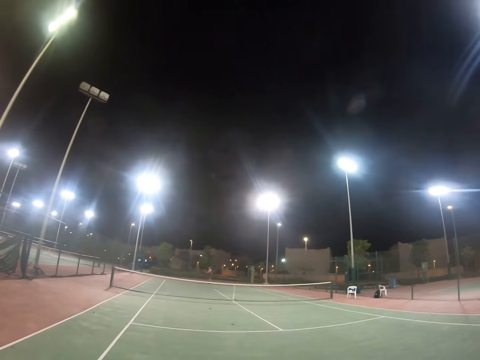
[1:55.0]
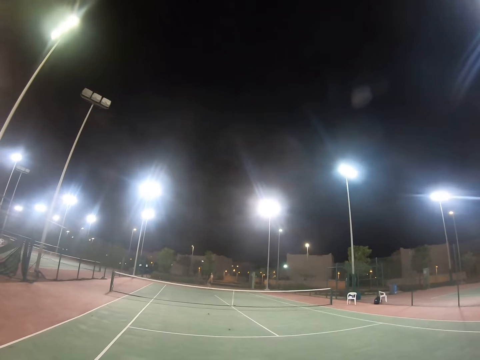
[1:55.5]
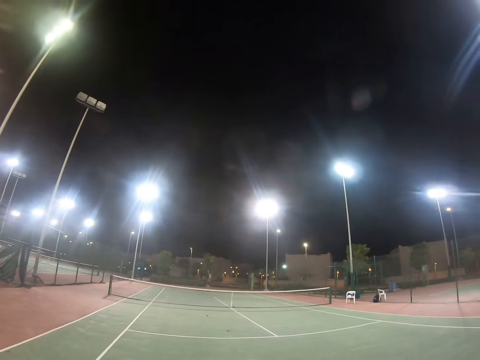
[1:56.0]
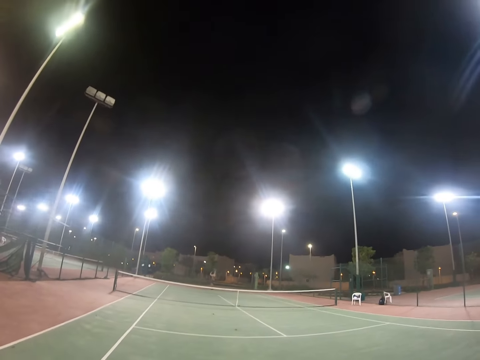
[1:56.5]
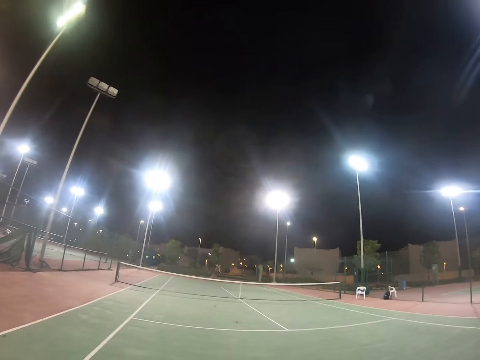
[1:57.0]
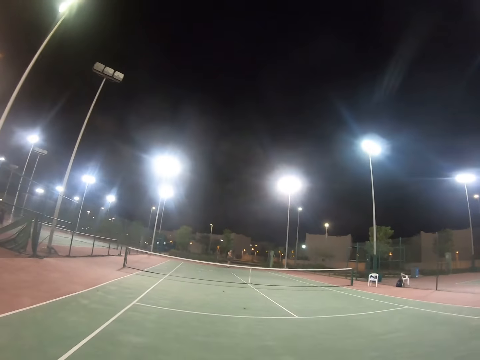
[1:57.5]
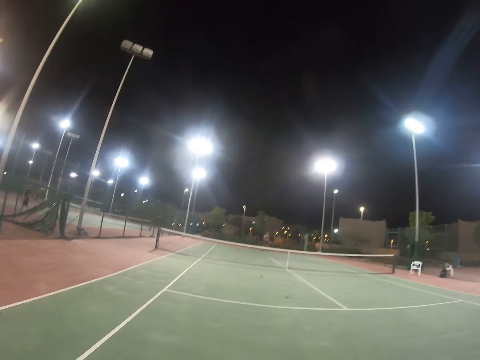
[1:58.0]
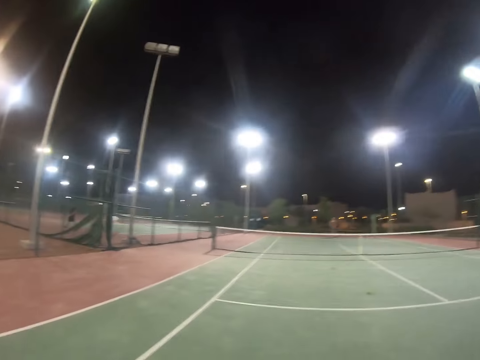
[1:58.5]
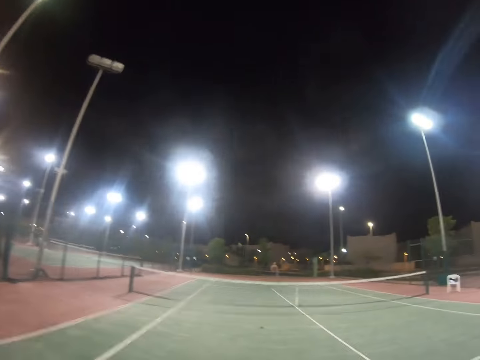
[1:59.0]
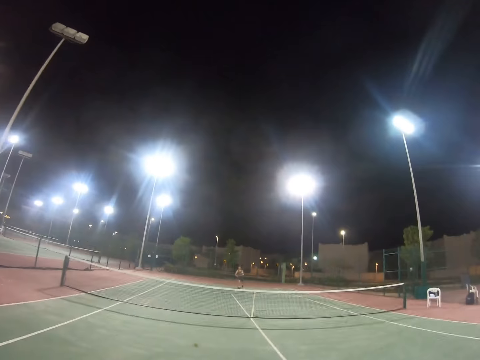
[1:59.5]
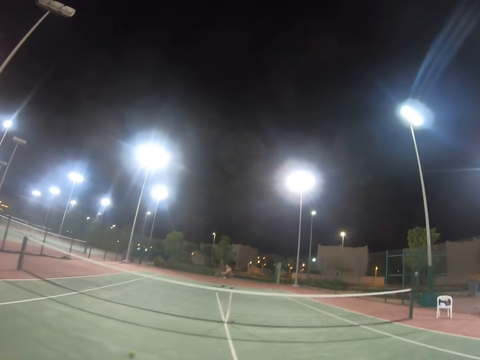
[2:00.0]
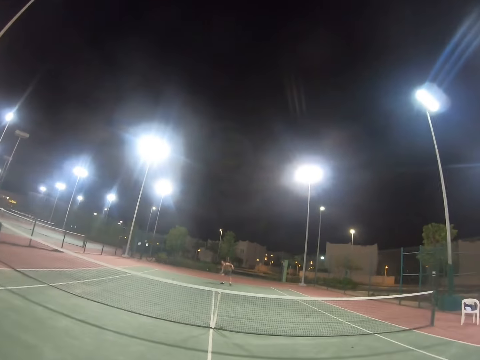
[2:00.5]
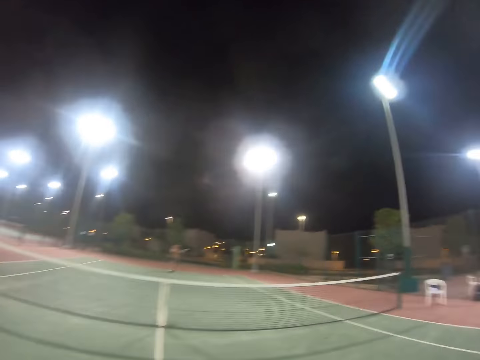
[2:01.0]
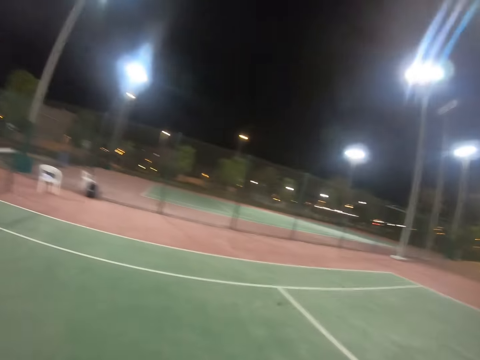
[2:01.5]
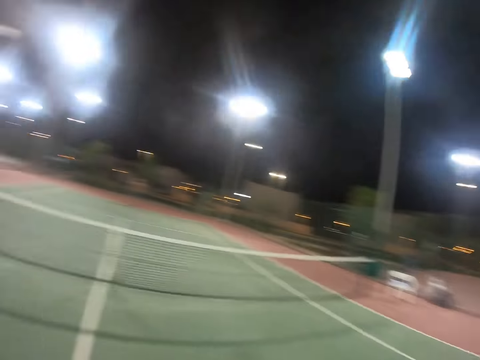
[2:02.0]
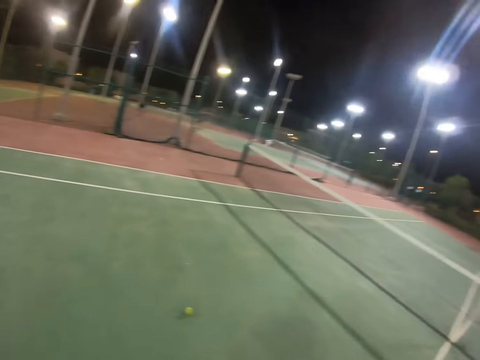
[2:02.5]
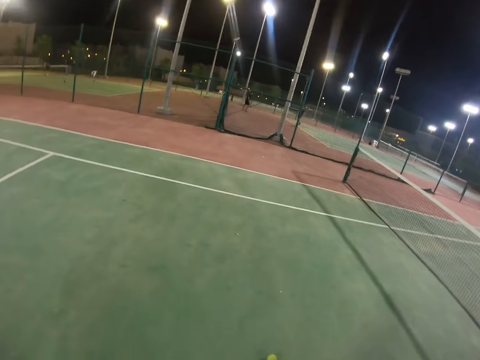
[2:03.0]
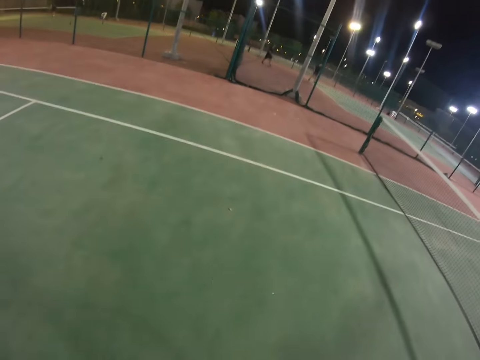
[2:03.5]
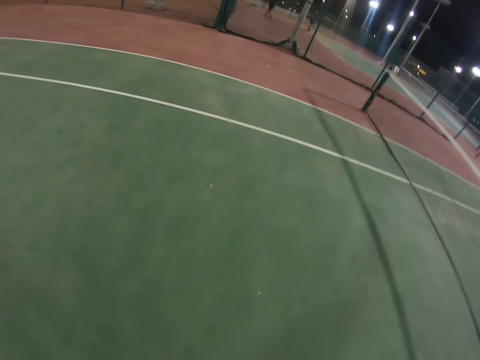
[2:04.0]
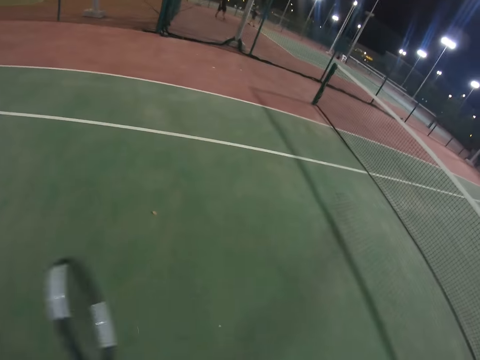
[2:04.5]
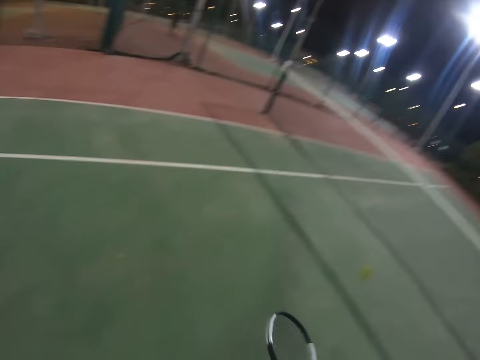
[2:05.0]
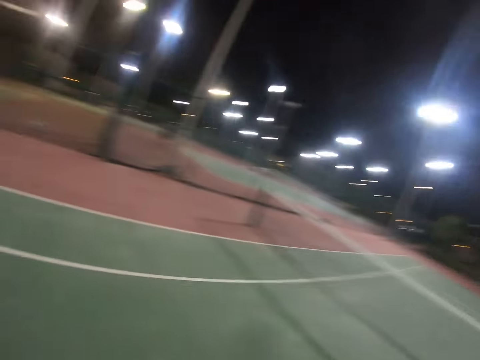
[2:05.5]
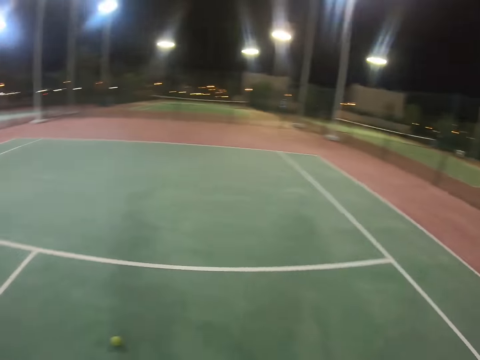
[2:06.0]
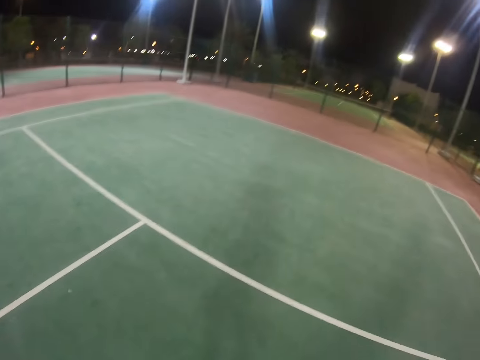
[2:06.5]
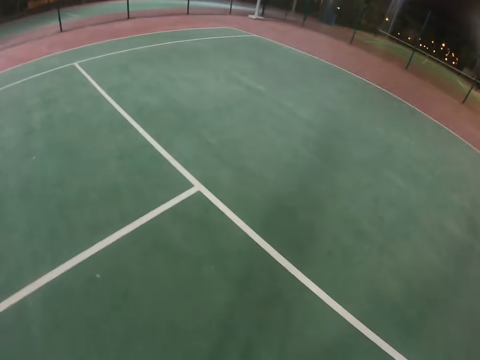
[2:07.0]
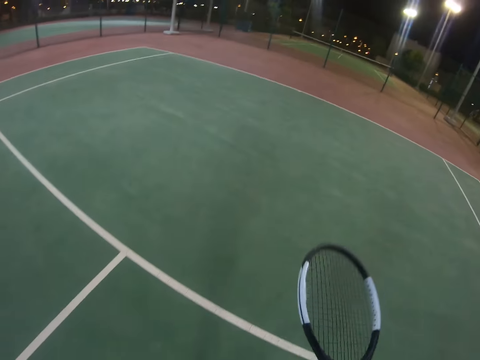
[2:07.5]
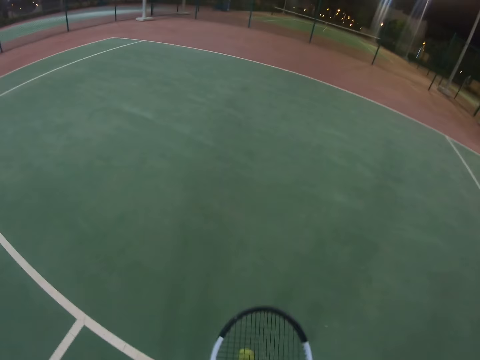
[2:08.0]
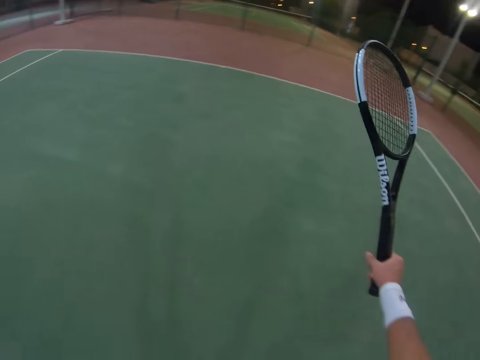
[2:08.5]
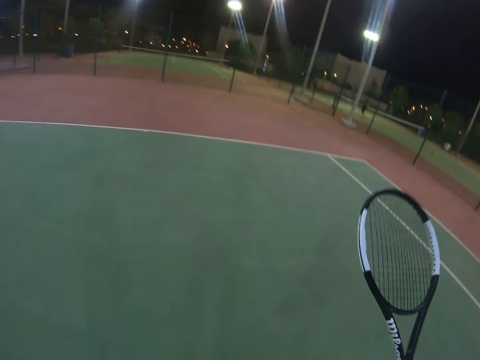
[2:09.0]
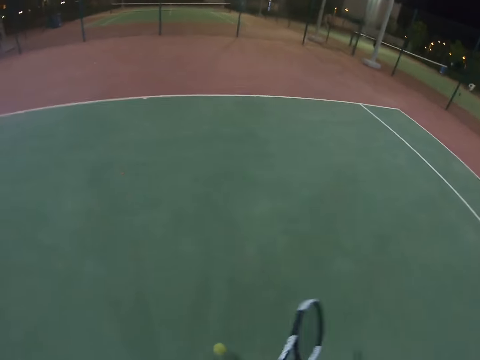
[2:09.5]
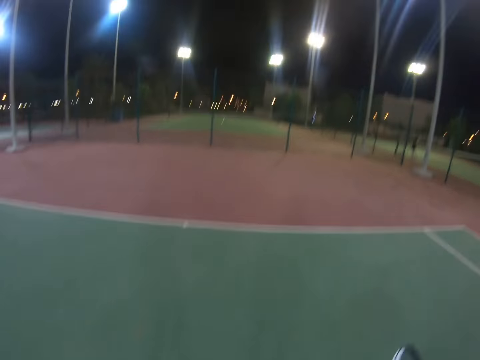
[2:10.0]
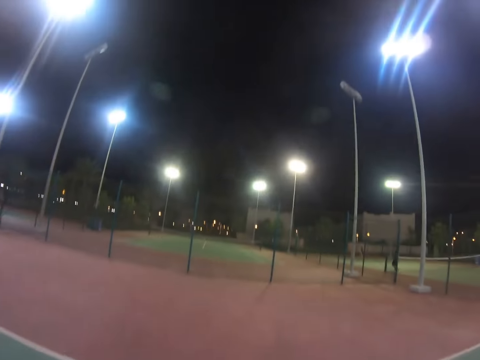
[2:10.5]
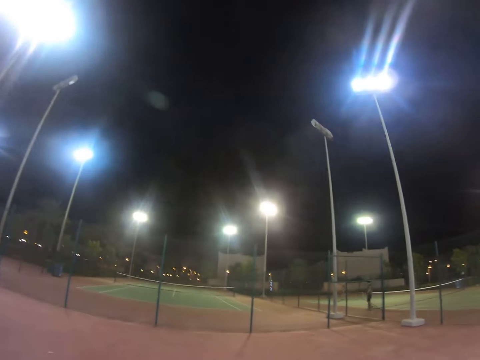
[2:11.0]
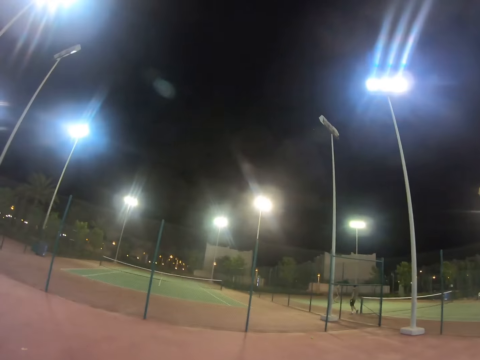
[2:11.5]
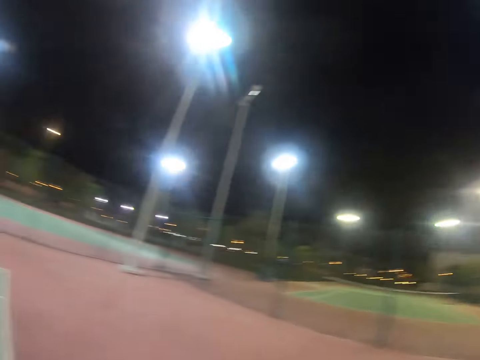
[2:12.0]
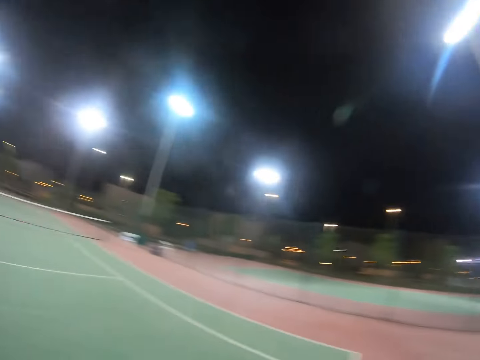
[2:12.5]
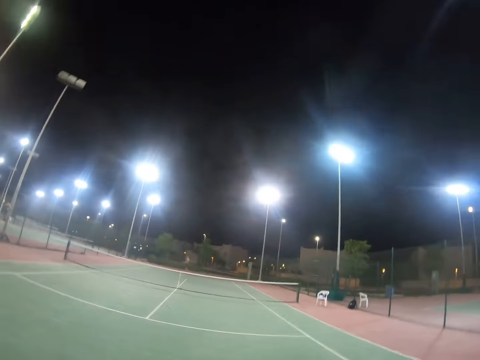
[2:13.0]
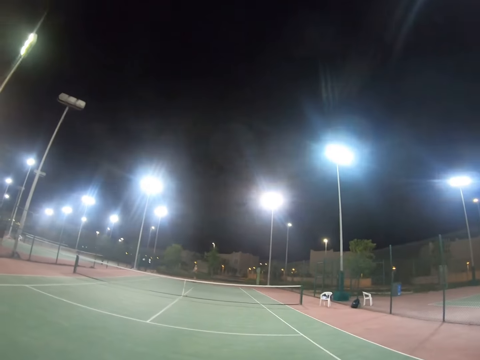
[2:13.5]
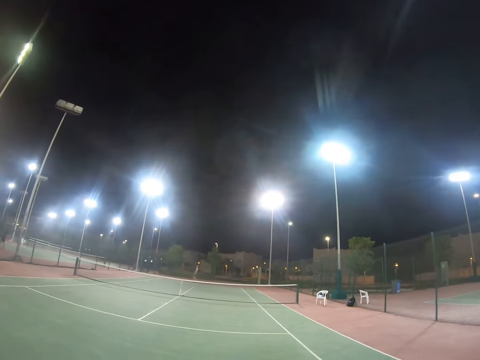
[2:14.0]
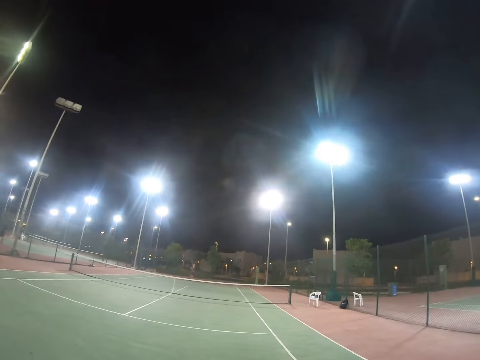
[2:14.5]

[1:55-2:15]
The camera wearer is running around. They are bending to pick the ball.

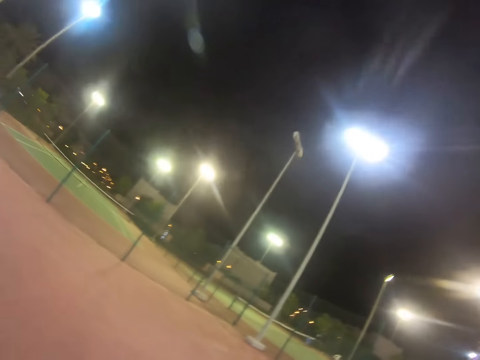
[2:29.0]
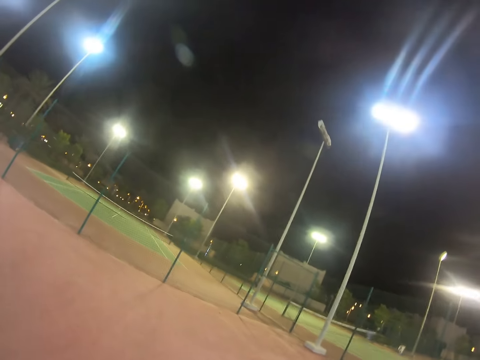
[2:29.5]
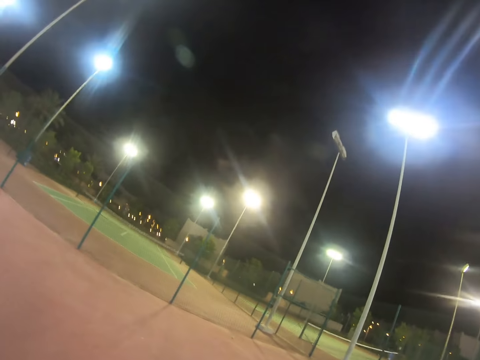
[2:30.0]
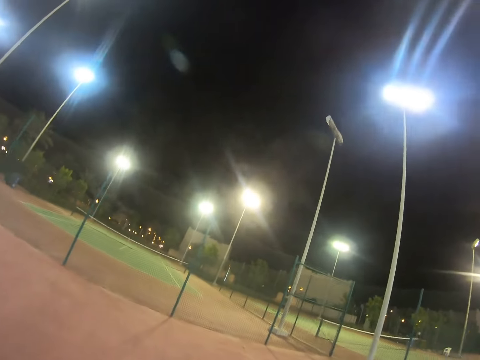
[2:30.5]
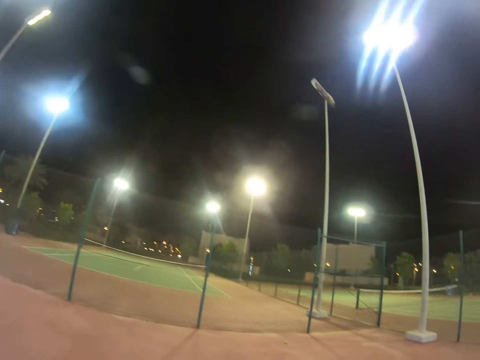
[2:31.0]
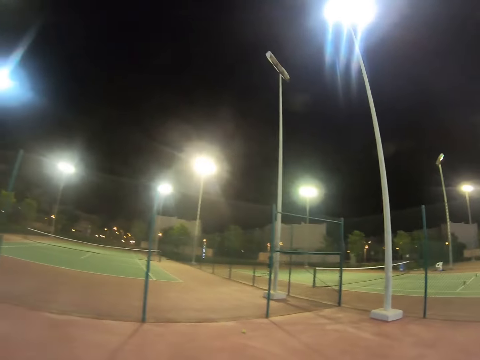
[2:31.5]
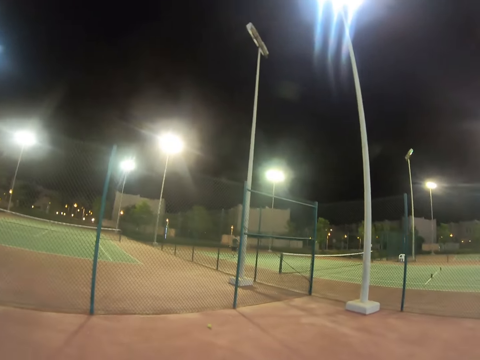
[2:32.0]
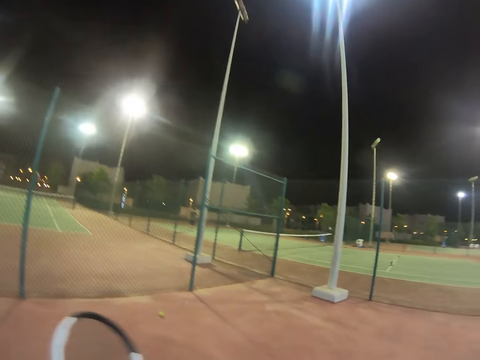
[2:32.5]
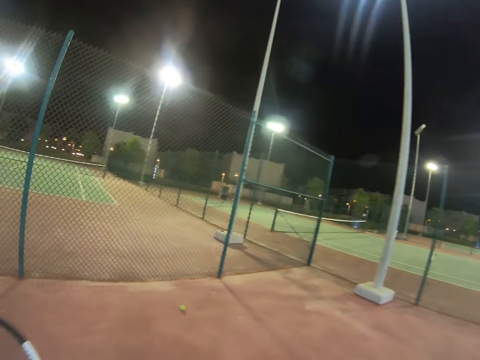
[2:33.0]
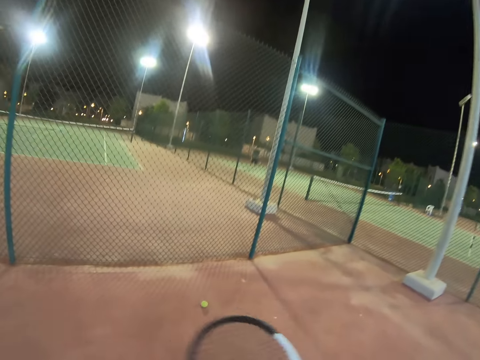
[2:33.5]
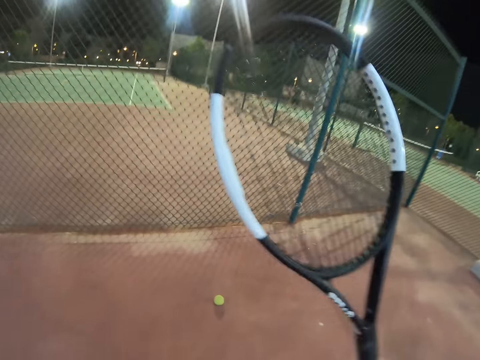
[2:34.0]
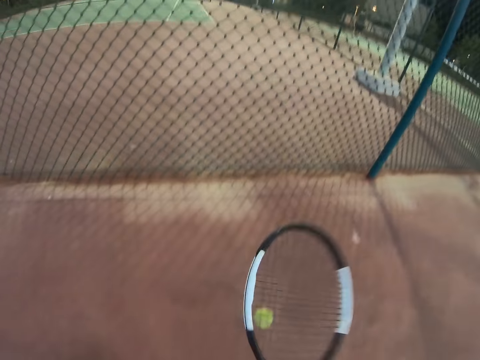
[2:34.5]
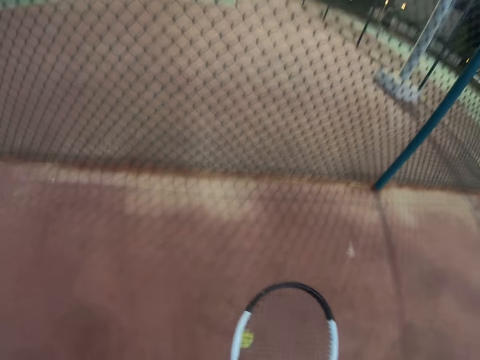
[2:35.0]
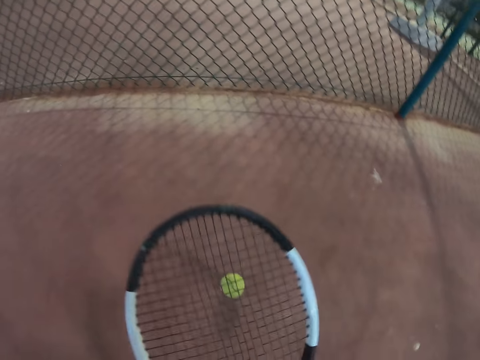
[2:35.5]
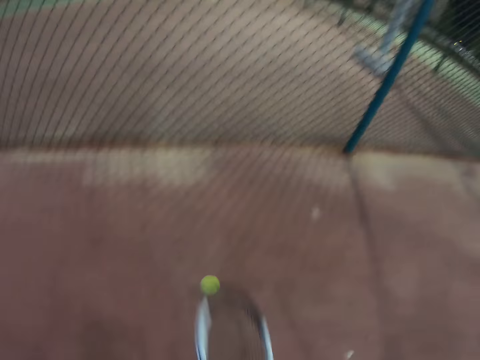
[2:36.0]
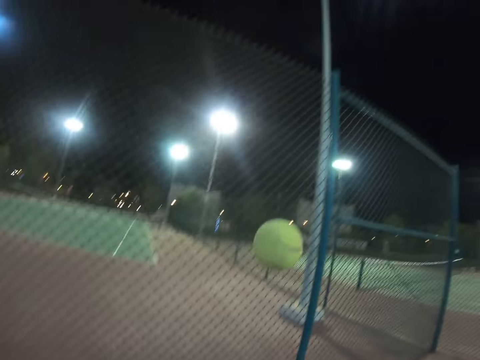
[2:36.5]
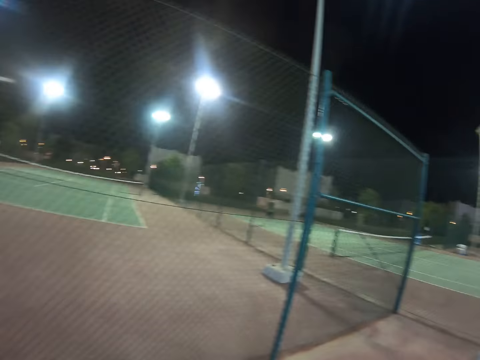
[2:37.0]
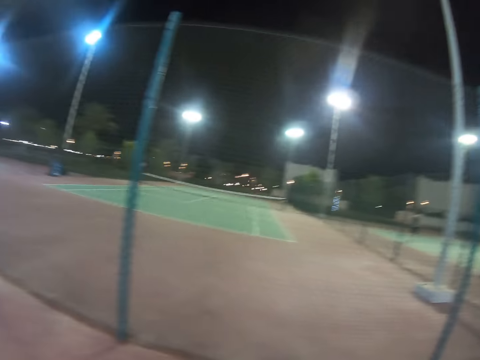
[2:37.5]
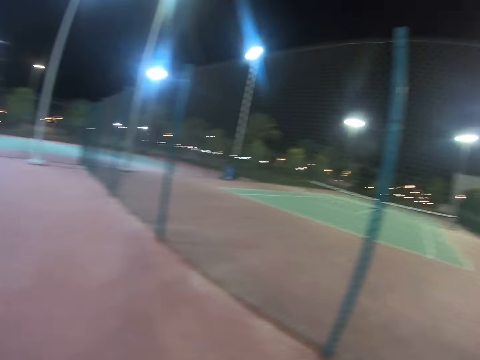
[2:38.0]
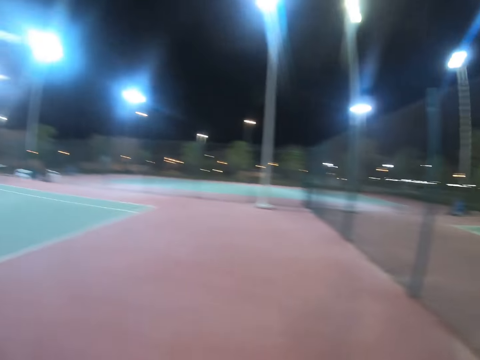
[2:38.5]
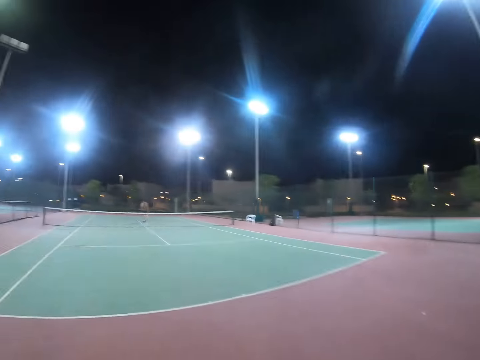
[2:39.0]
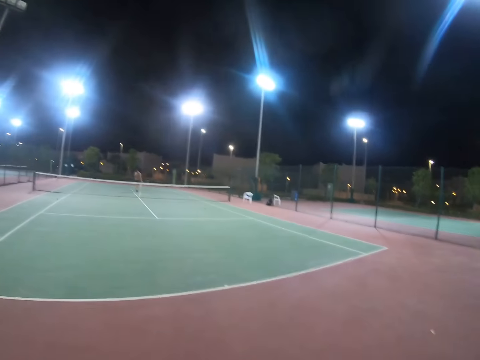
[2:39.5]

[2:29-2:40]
The camera wearer goes for the tennis ball. They are moving towards the fence.
